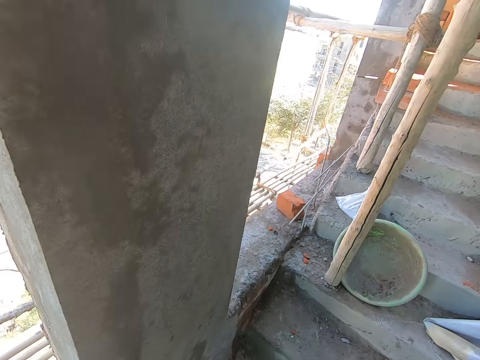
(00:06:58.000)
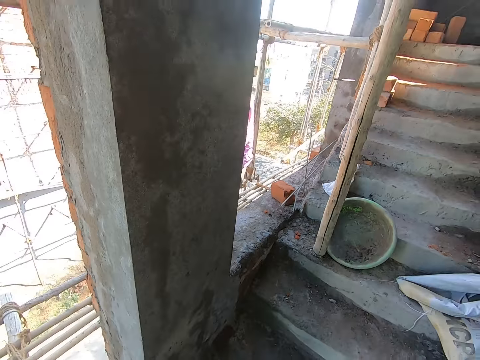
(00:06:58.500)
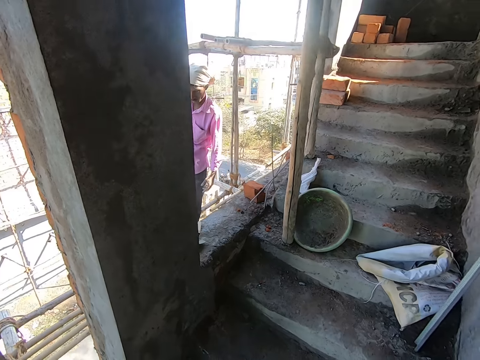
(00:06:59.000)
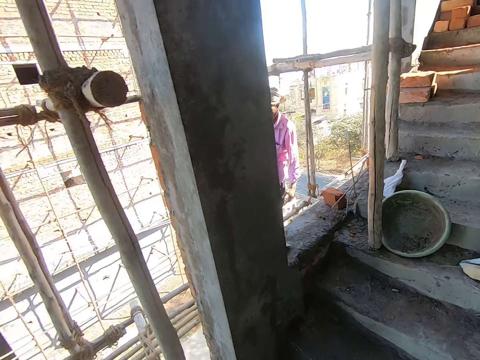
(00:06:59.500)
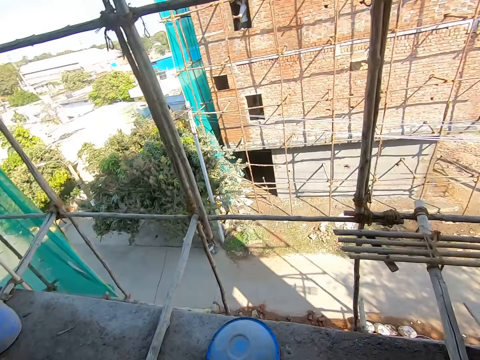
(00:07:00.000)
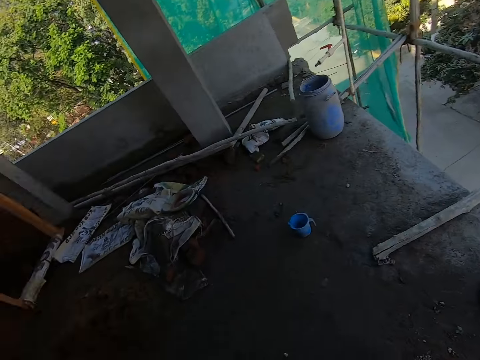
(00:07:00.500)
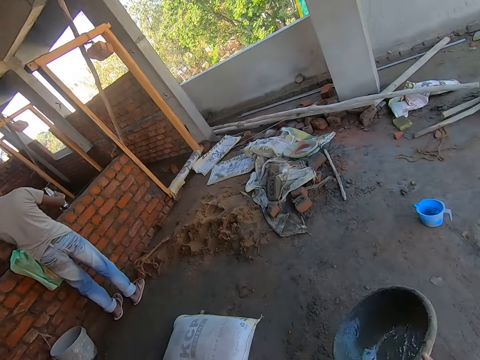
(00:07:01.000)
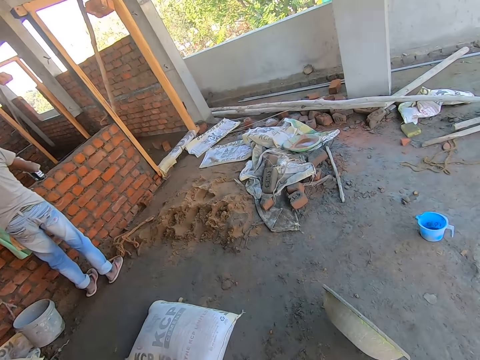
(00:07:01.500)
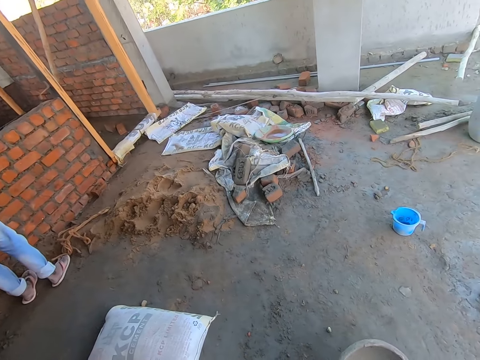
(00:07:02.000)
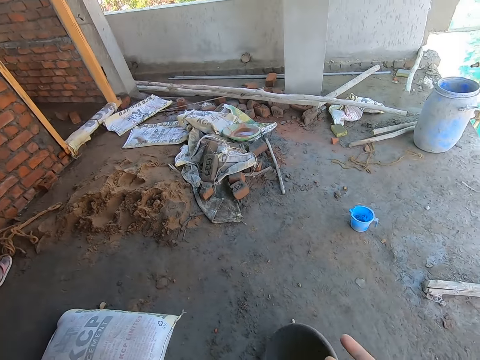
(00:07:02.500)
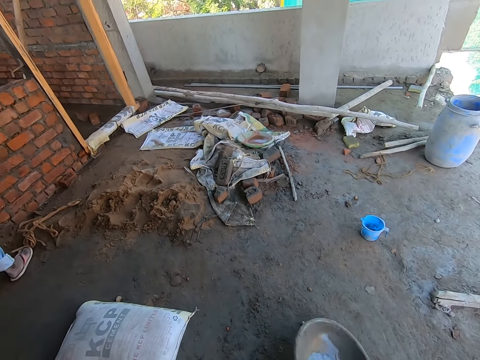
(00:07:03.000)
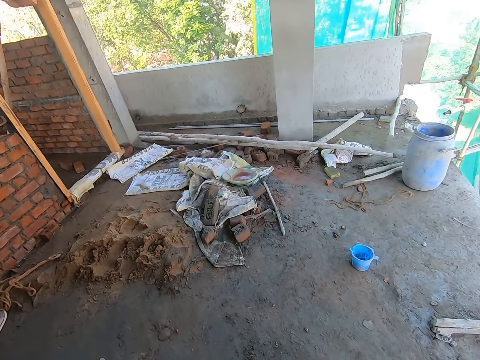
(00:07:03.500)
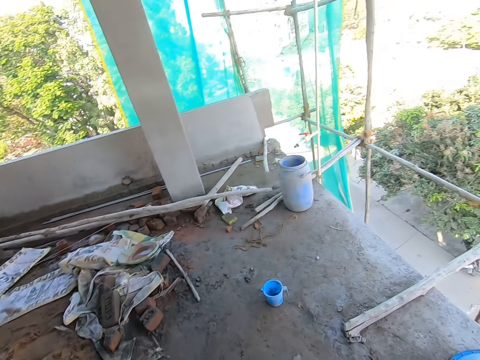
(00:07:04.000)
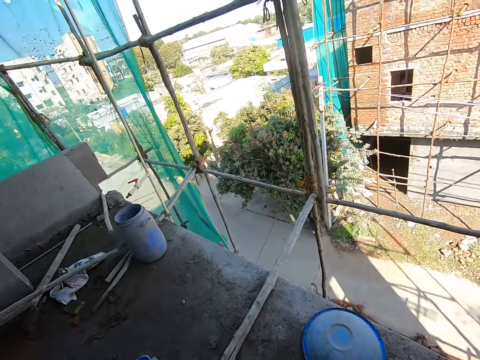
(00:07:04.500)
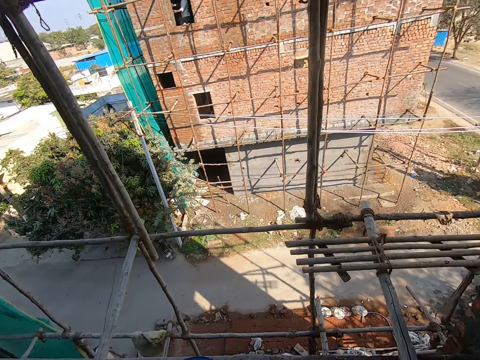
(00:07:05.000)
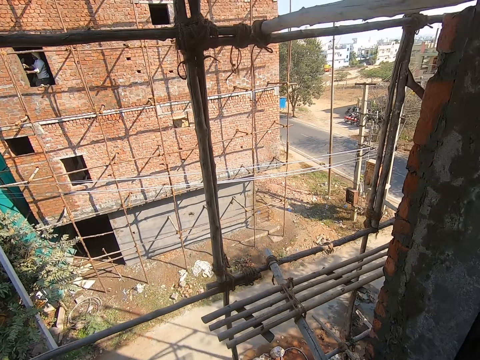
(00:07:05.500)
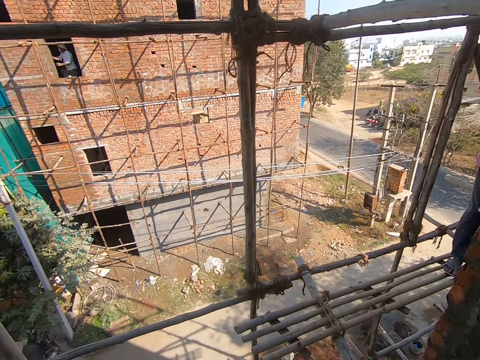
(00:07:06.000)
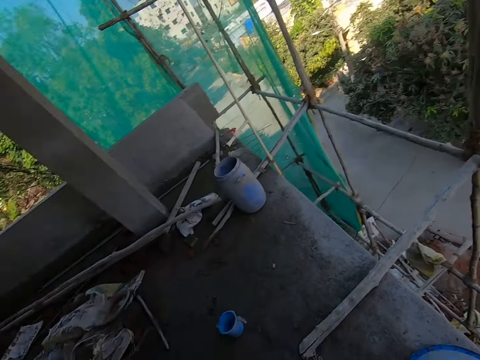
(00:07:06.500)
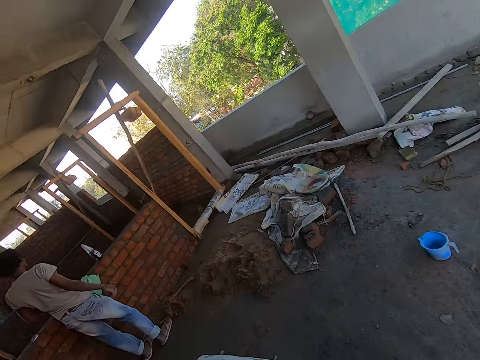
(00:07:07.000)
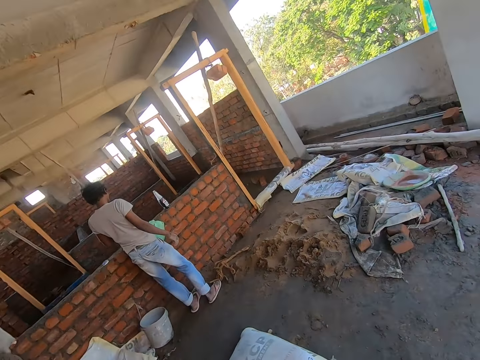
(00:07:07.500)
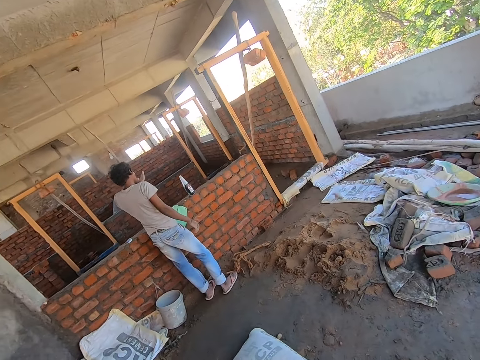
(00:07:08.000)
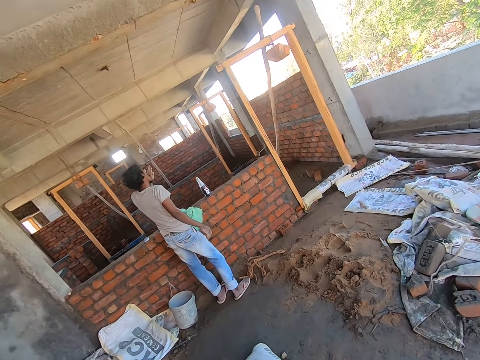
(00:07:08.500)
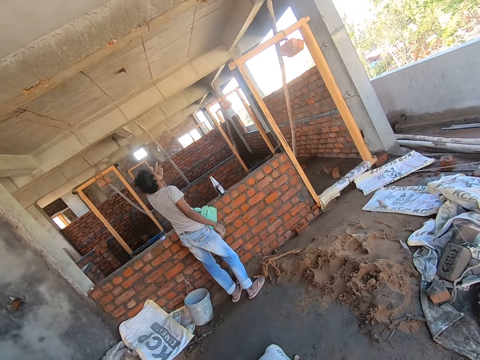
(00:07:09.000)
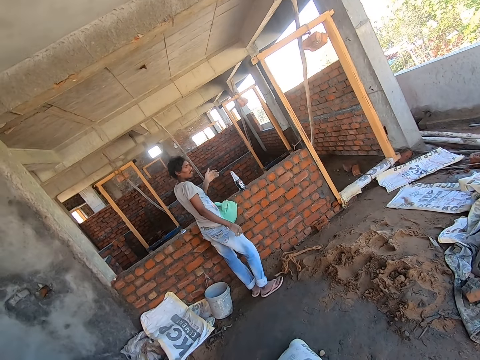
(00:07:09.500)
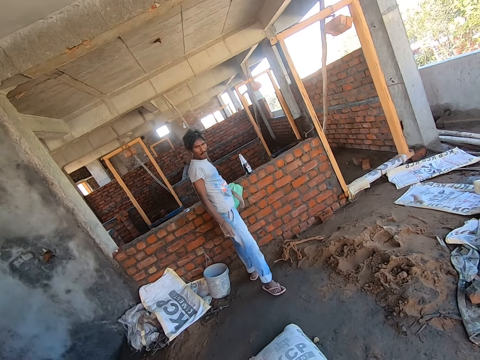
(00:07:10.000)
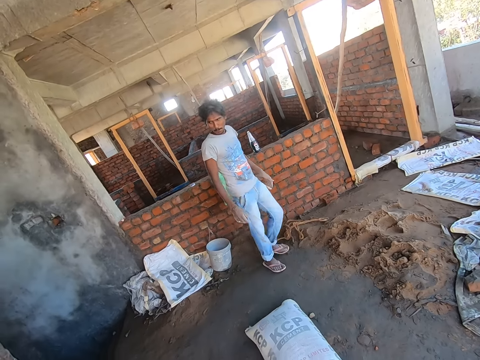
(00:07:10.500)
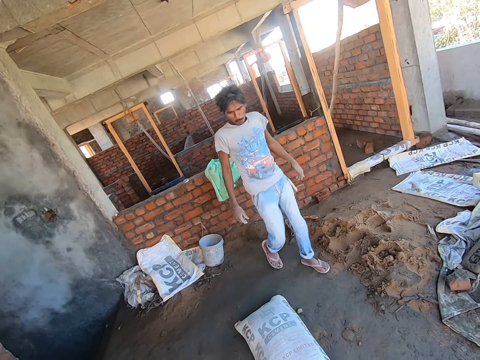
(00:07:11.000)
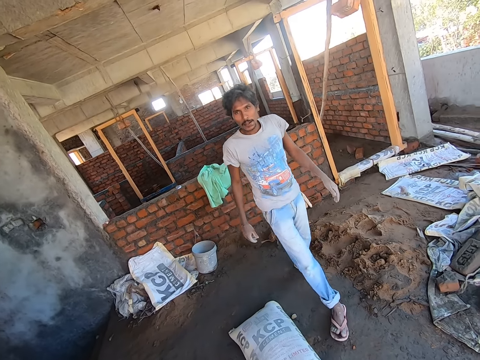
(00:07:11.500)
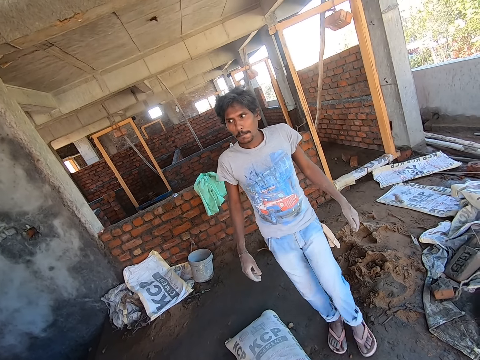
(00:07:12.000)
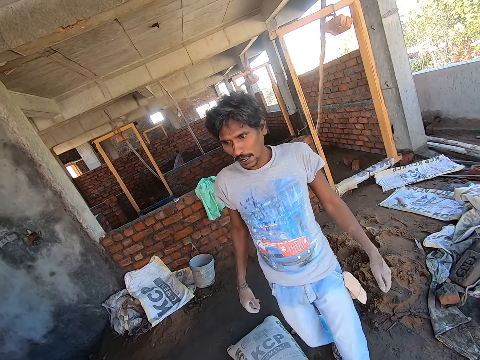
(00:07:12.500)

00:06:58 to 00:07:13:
A man drops the bottle drink on the bricks with his right hand. The camera wearer drops the head pan on the table with his right hand. He looks around the building. Another man holds a bamboo wood with his right hand. The camera wearer interacts with the first man. The first man swallows a pill with his left hand.

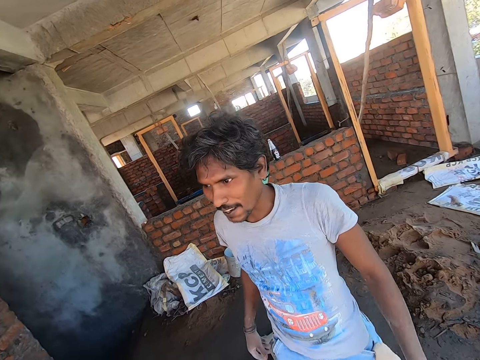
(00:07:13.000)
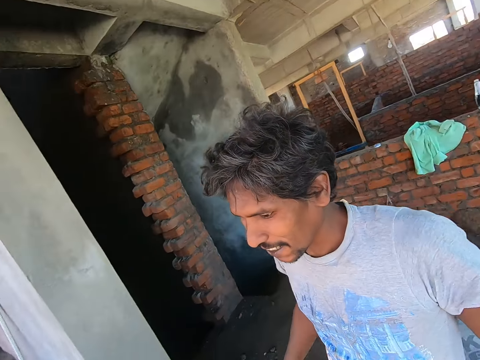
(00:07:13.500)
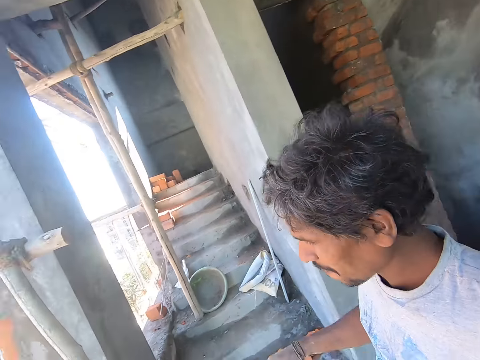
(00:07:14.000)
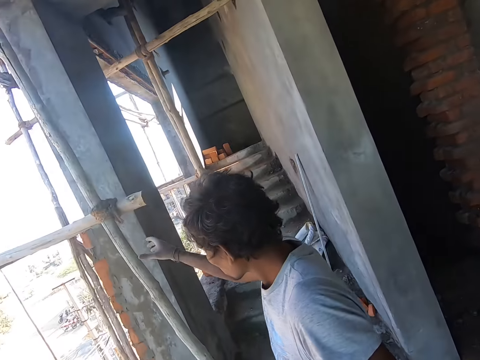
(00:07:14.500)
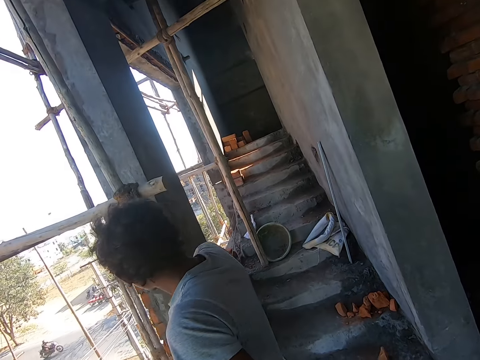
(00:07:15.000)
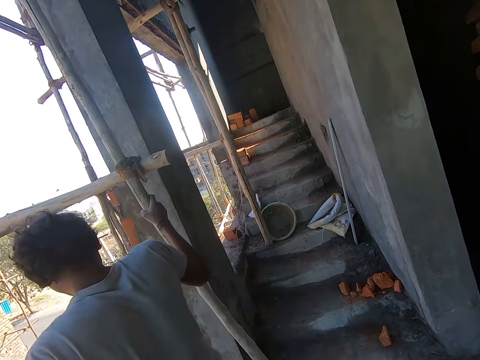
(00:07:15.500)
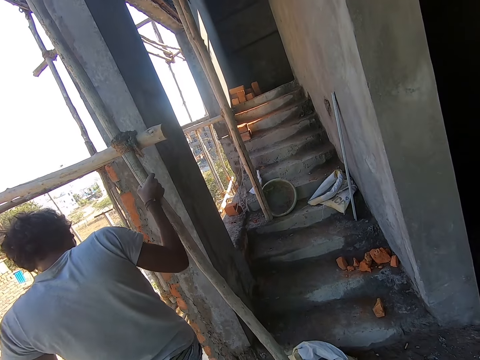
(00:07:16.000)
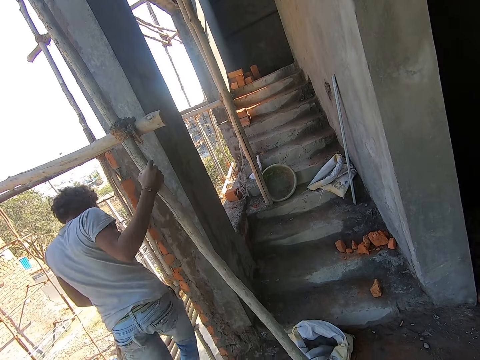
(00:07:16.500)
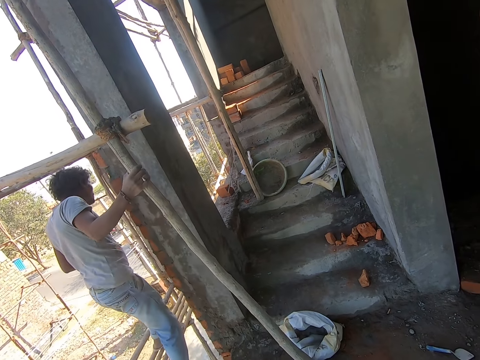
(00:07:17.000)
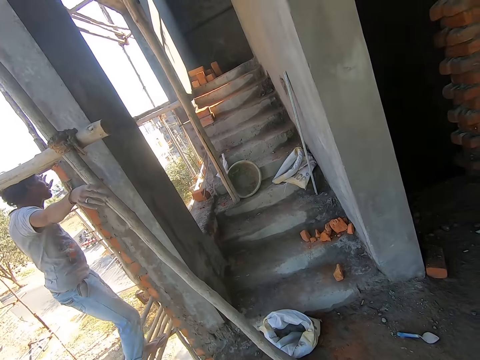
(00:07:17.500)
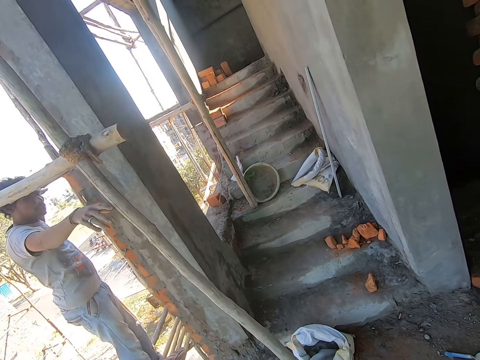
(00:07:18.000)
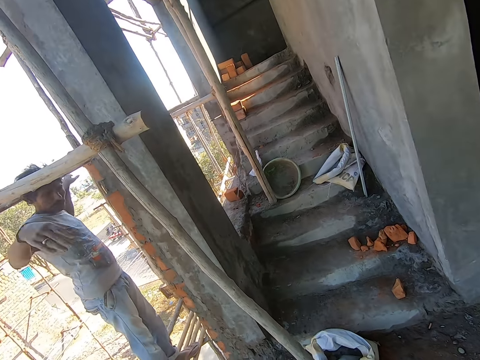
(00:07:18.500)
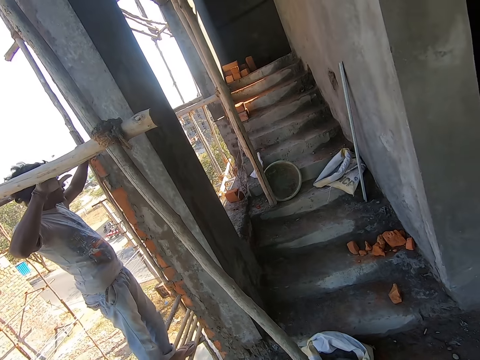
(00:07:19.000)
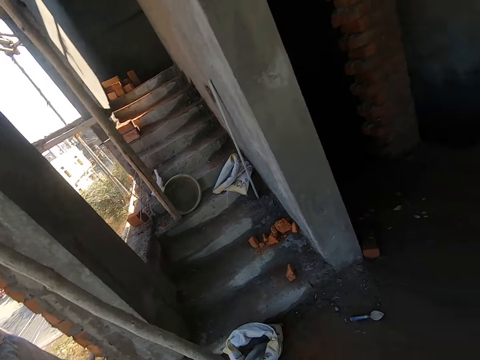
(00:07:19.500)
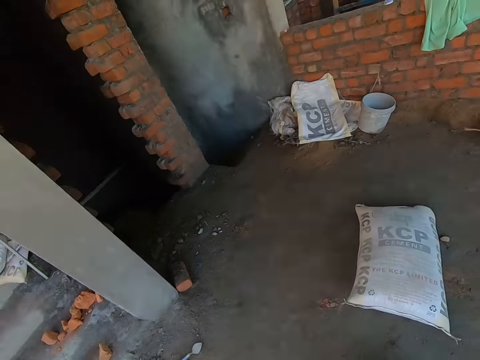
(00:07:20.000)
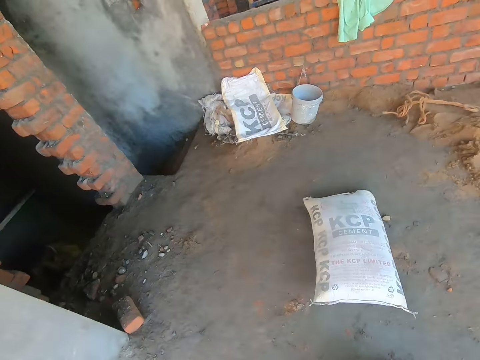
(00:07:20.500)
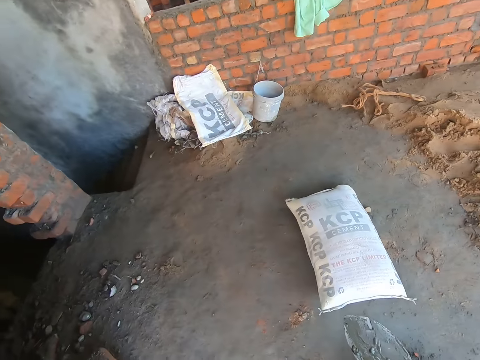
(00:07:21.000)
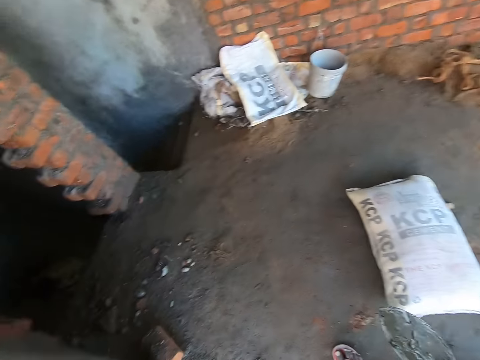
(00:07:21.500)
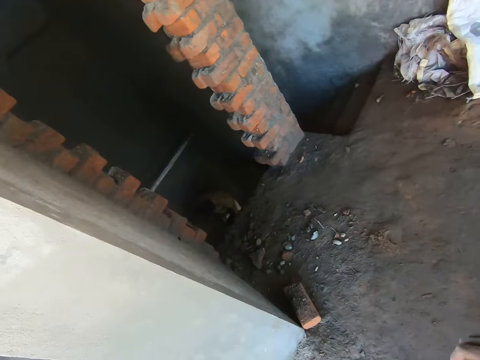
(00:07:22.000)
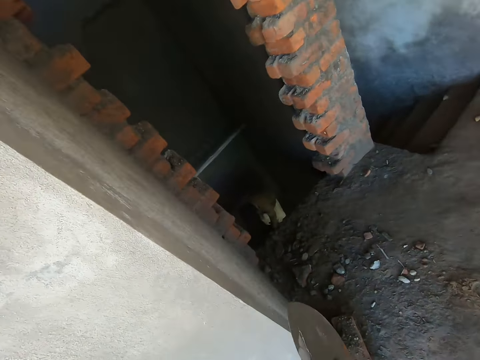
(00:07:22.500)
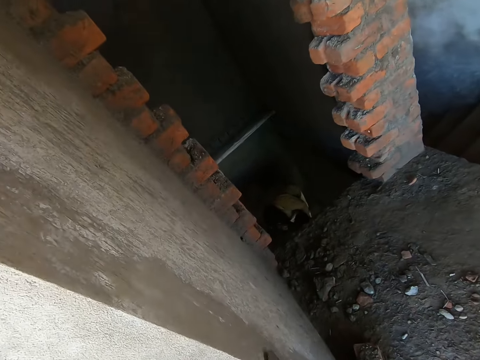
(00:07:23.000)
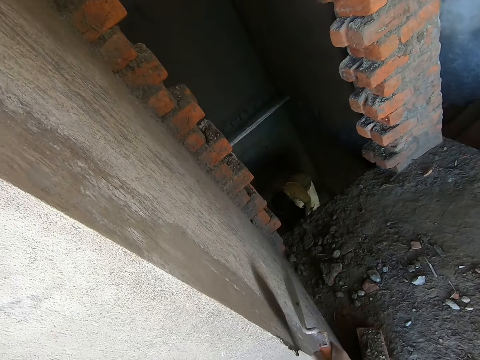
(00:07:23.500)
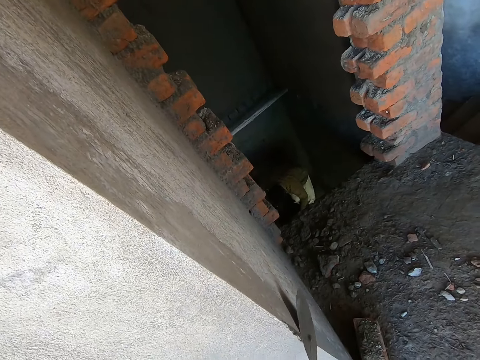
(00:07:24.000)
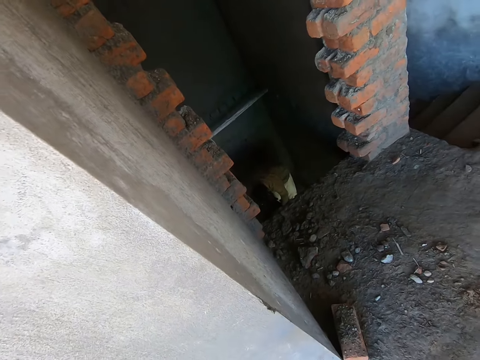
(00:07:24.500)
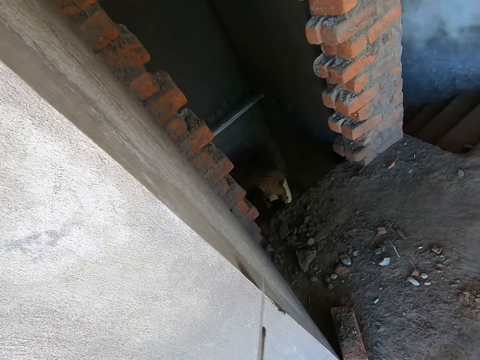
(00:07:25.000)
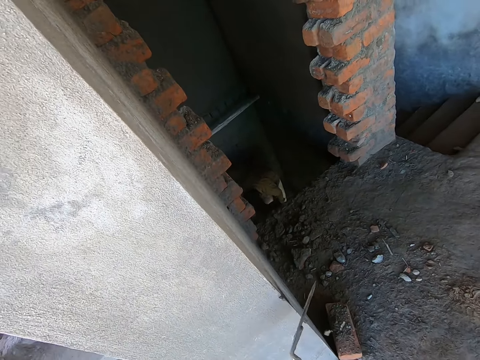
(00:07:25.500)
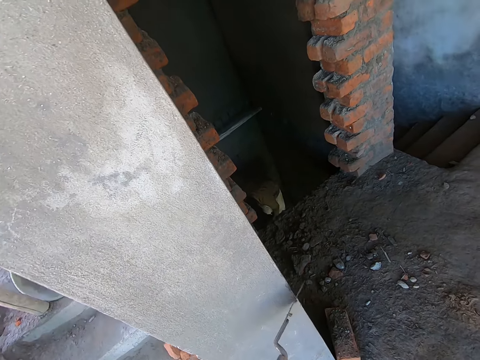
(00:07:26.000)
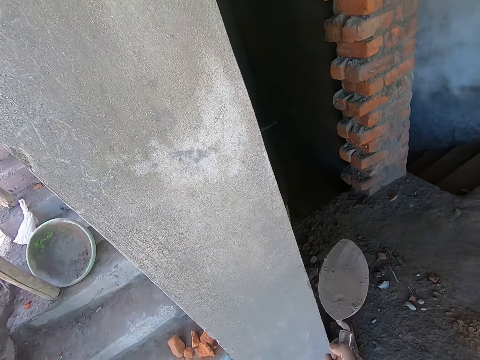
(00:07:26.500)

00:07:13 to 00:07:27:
A man holds a bamboo wood with his right hand and steps on the bamboo woods. The camera wearer looks around. He rubs the trowel in his right hand on the edge of a wall. He holds the wall with the trowel. Another man scrapes mixed cement in a pan in his left hand with a trowel in his right hand.
